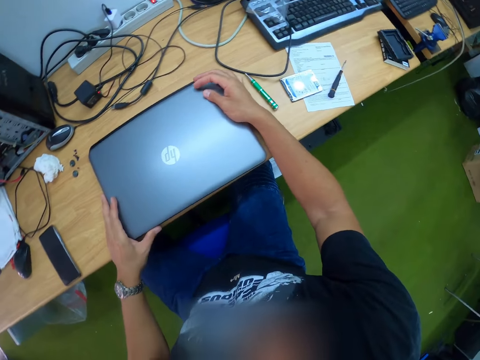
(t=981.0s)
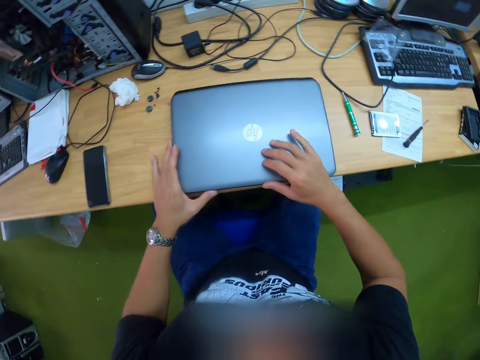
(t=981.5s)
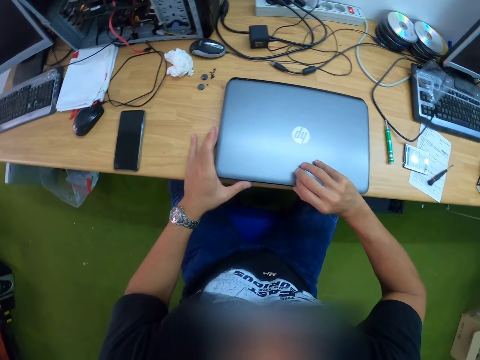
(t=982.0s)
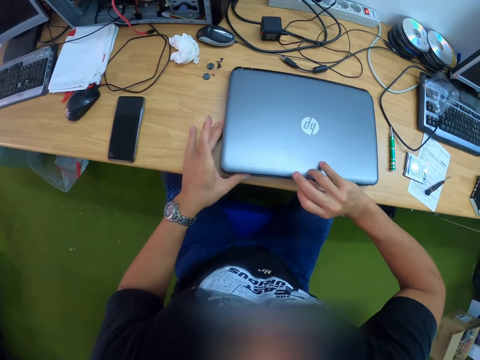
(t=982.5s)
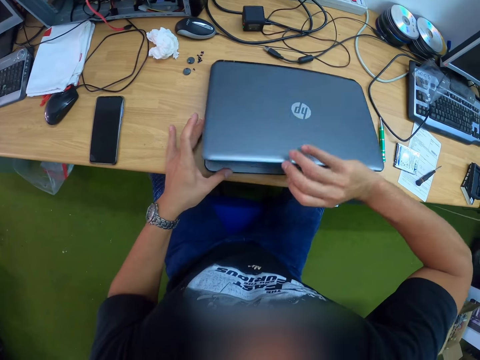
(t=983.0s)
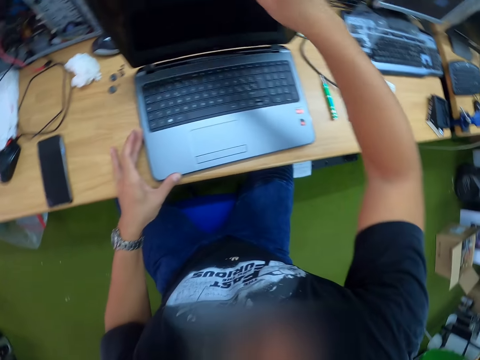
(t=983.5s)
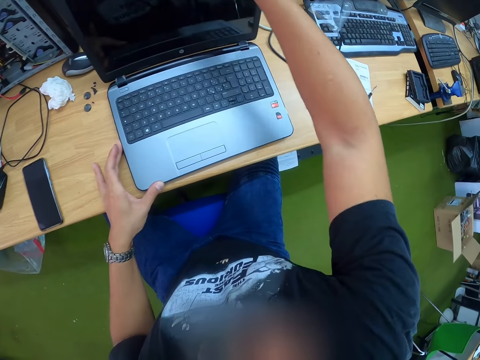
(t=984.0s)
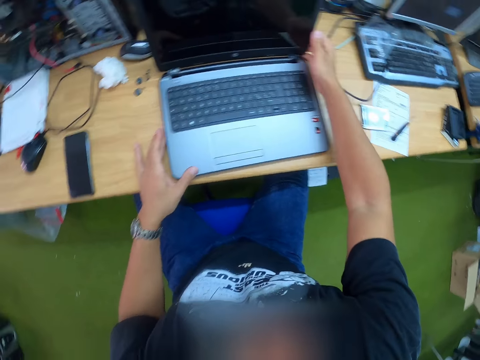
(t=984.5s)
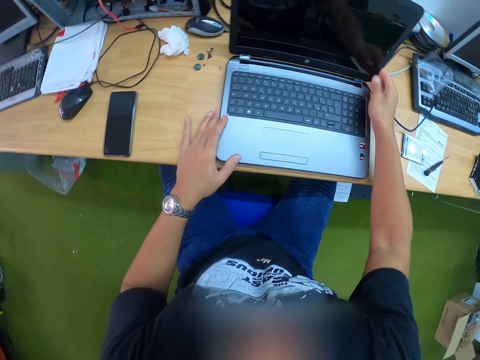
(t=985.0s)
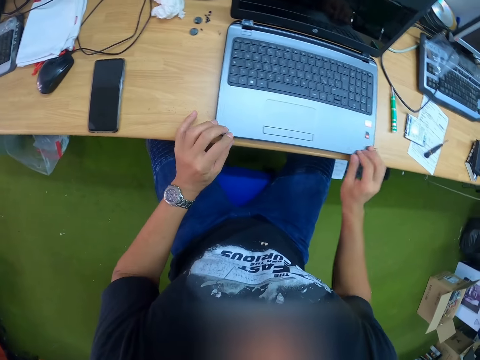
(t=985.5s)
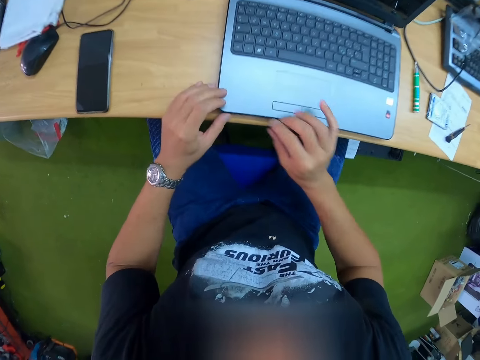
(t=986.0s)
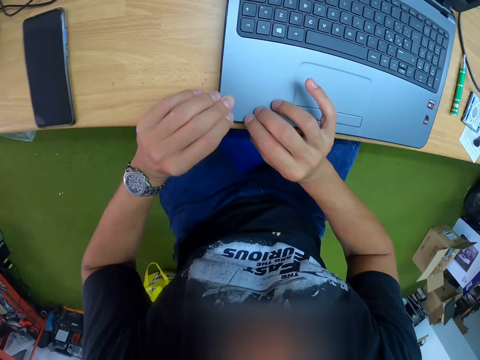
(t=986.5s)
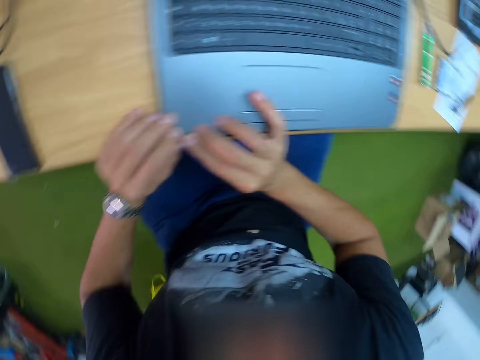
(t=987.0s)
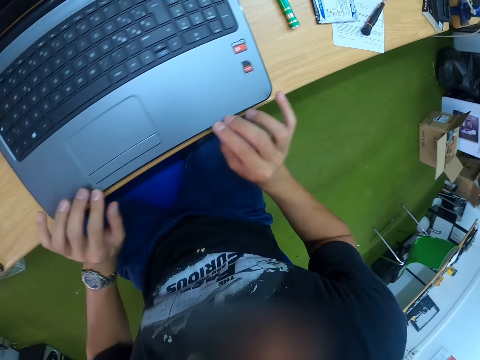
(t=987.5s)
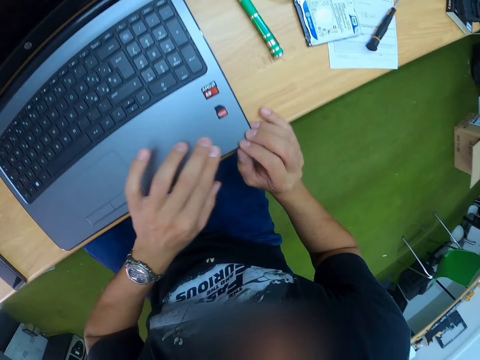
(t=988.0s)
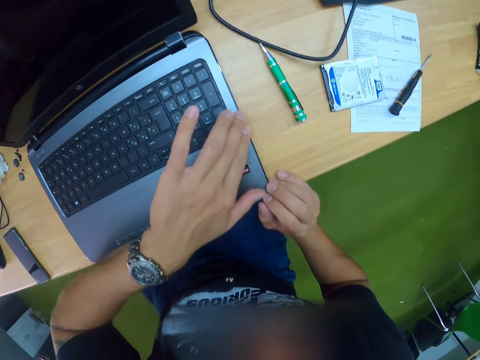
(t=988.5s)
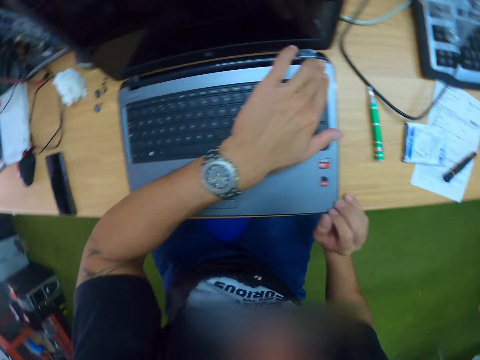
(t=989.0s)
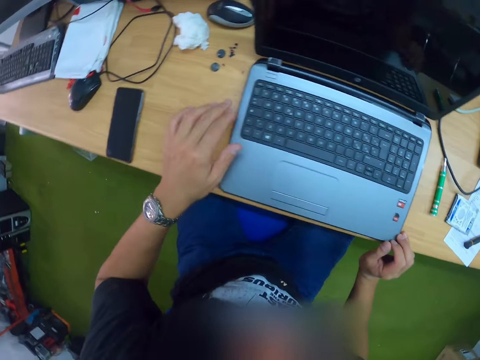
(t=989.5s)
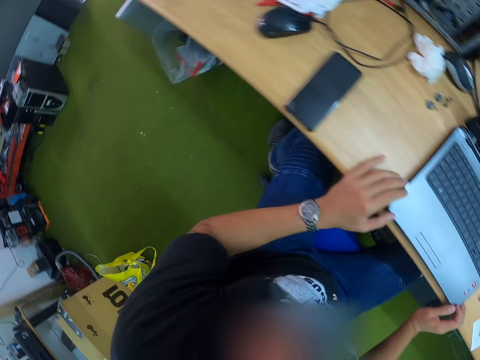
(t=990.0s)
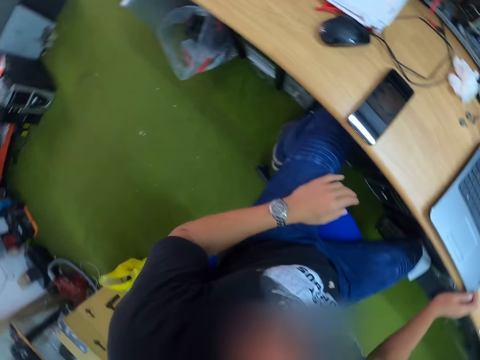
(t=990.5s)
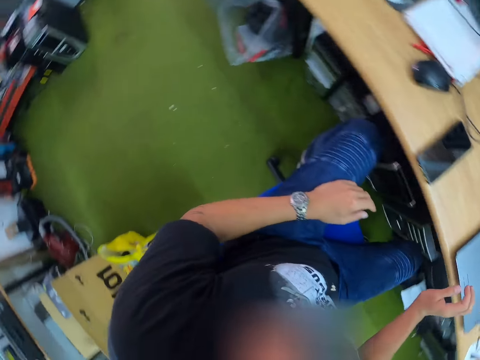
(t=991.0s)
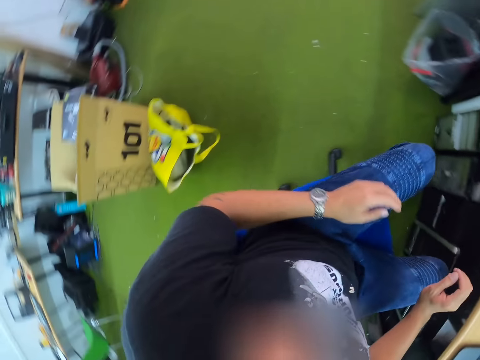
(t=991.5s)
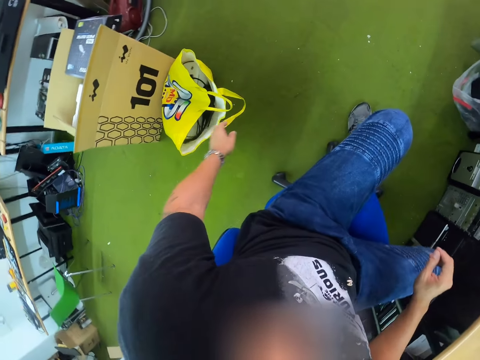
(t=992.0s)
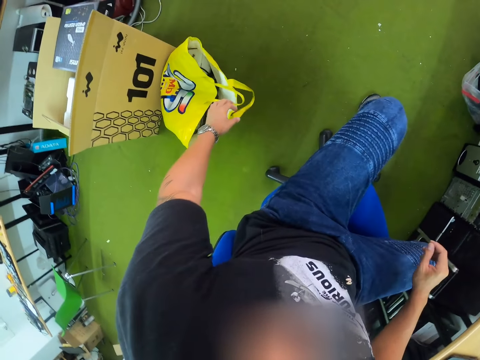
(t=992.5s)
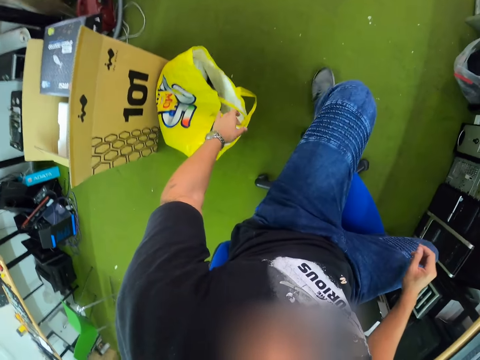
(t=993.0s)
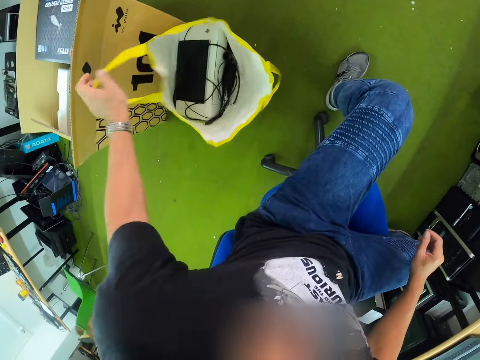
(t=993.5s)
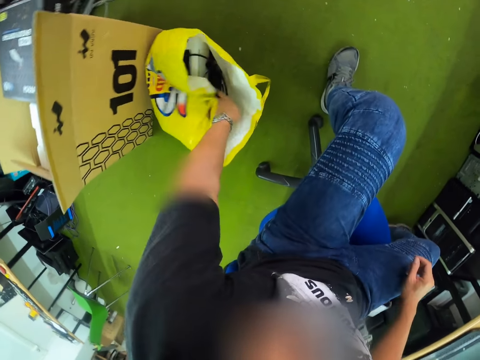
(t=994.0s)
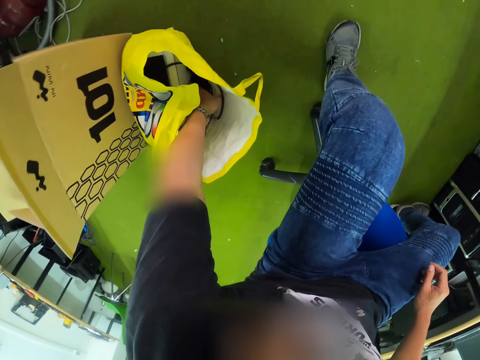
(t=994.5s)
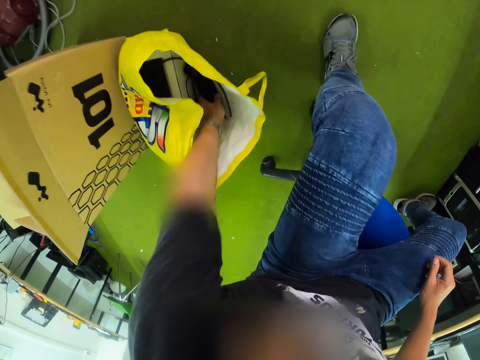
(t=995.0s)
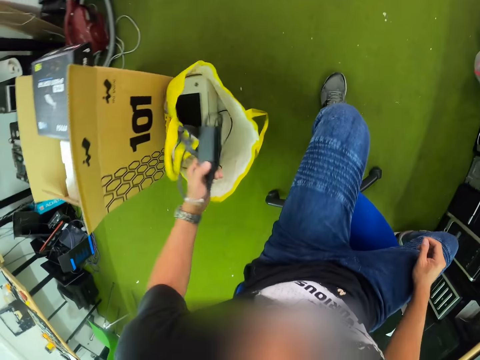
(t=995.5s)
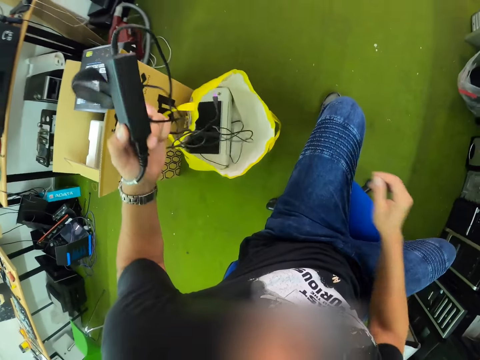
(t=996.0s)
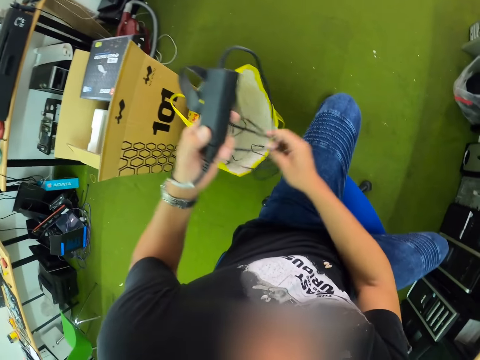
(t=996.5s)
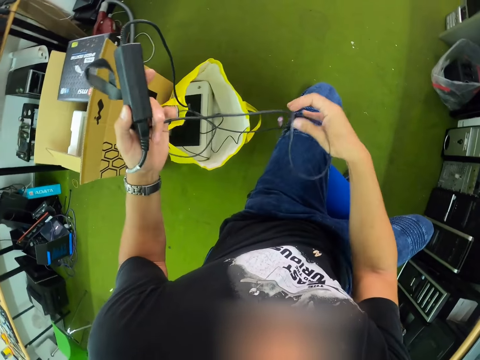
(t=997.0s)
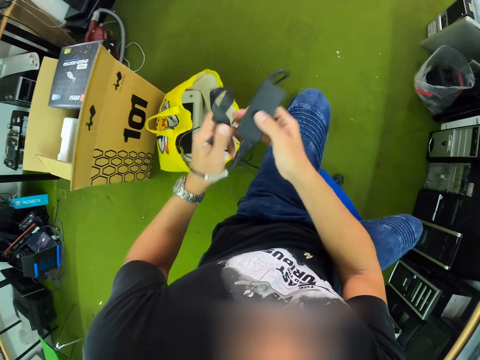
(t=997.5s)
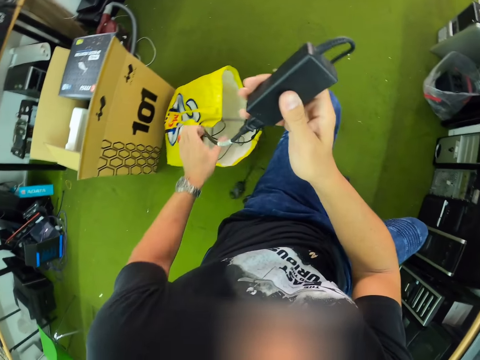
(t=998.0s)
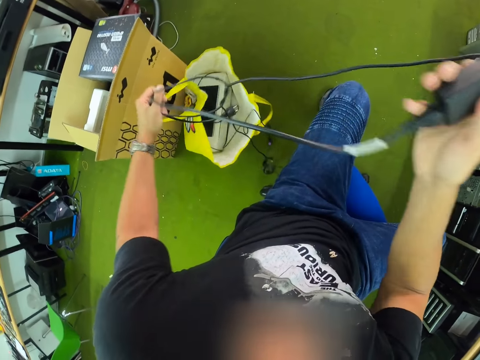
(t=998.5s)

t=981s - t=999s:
The camera wearer opens the laptop with his right hand. He smoothens the edges of the laptop with both hands. He presses the laptop. He holds a bag. He opens the yellow bag with his left hand. He grabs a laptop charger from the yellow bag with his left hand. He untangles the laptop charger with both hands.

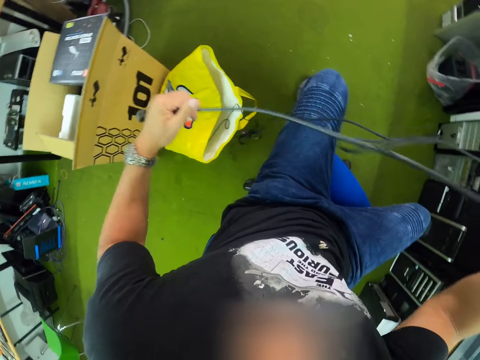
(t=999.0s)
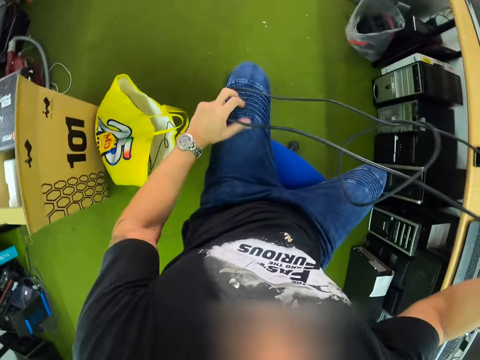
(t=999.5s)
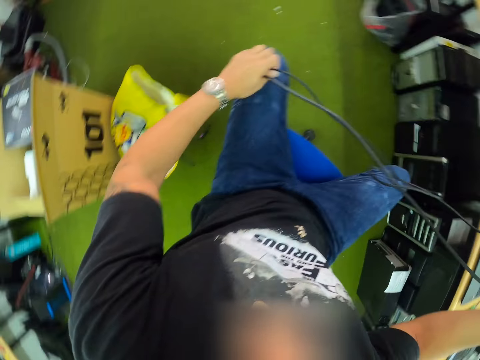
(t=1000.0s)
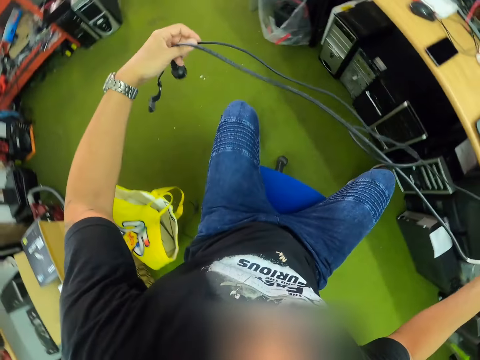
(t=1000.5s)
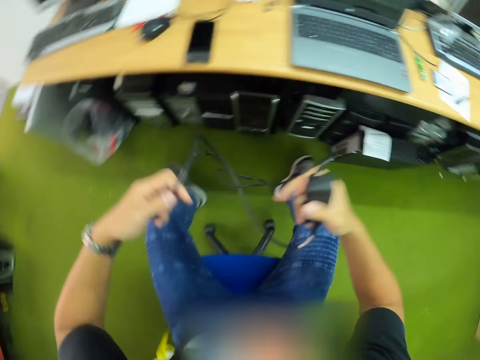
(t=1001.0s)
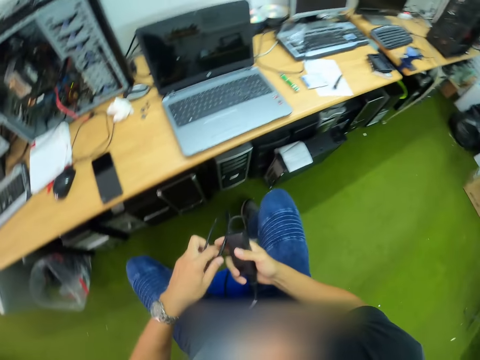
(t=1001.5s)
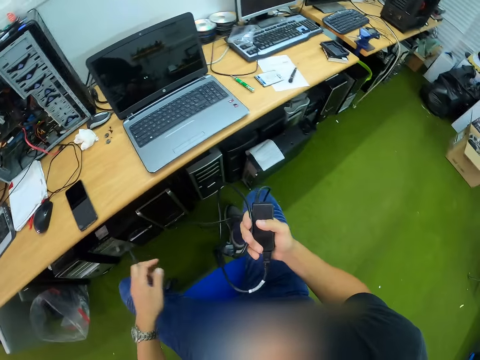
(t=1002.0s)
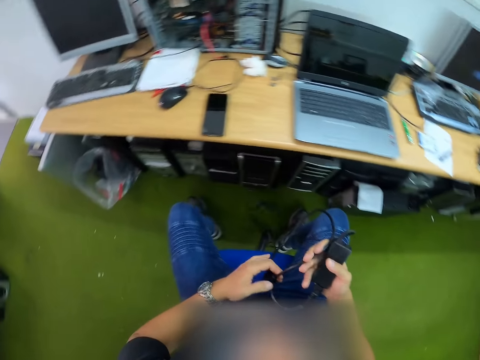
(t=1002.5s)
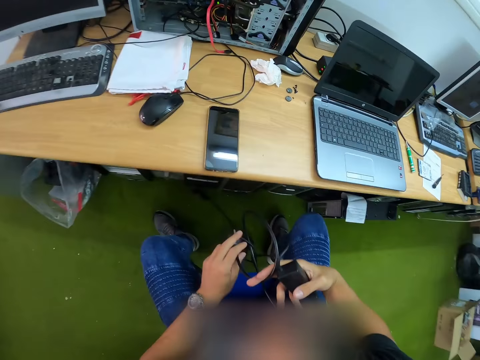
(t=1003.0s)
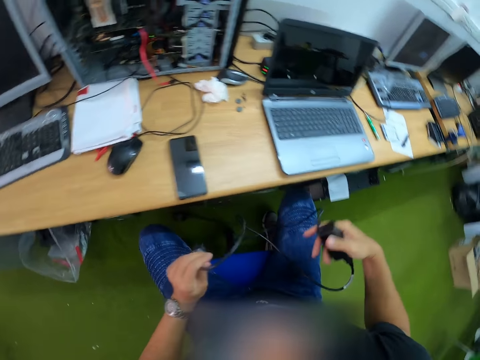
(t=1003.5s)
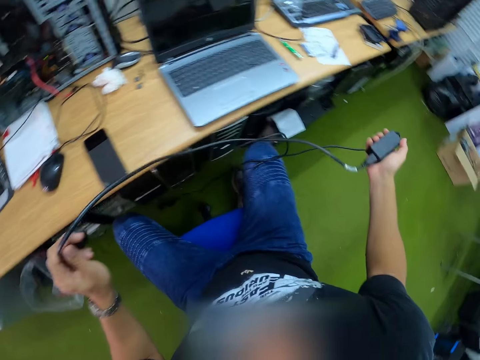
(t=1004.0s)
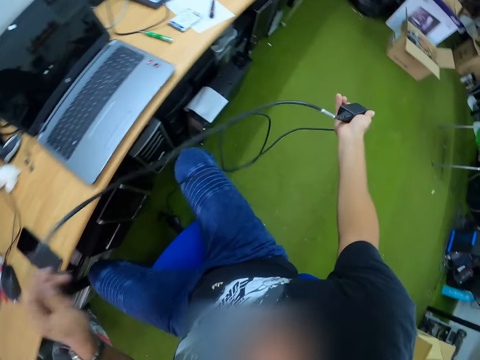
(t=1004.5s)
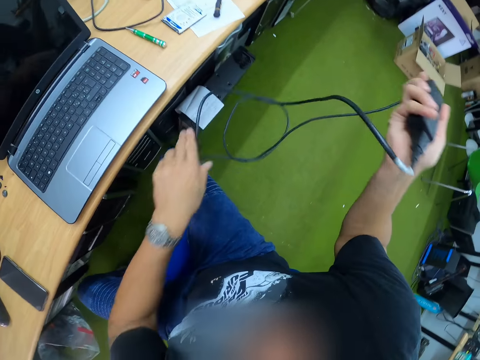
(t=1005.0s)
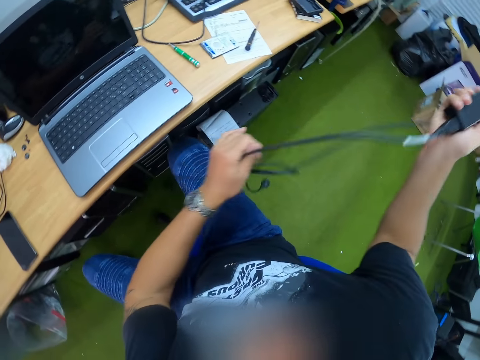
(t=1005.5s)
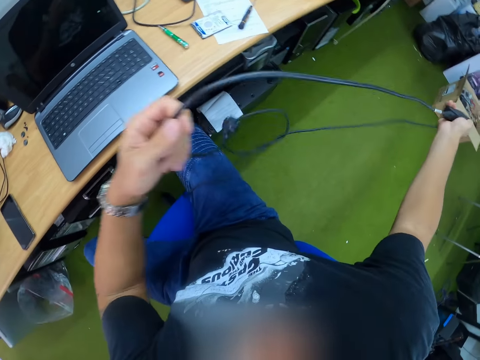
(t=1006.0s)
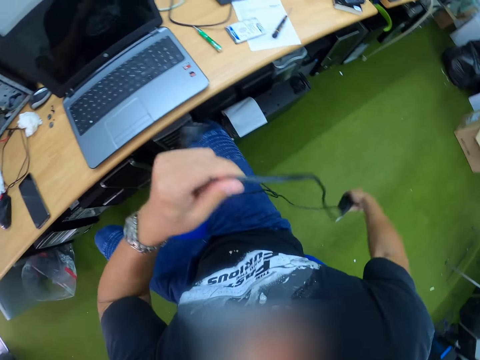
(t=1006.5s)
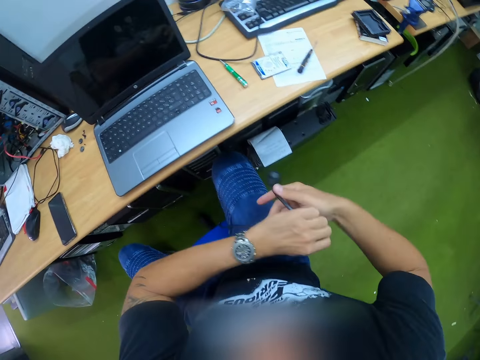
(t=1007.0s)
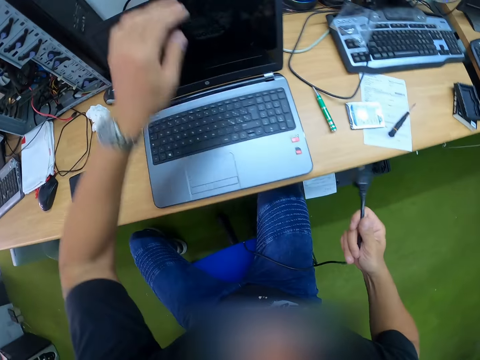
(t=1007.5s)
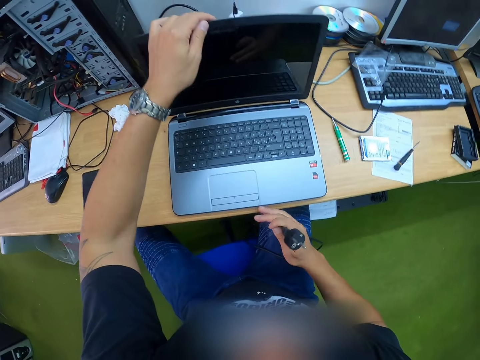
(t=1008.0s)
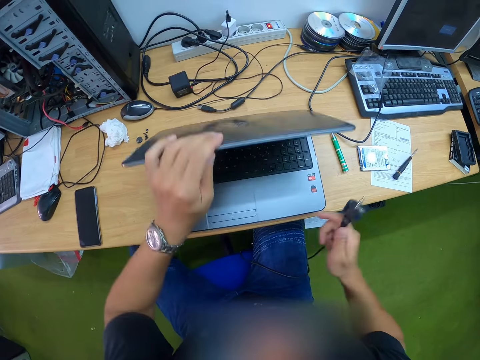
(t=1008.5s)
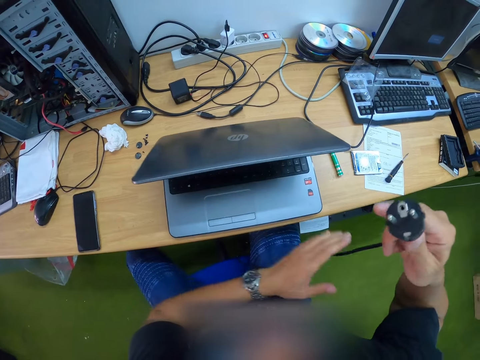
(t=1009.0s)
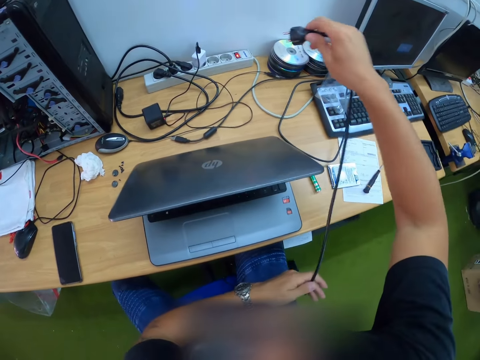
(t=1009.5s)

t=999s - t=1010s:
The camera wearer bends the laptop screen forward with his left hand. He holds the laptop. He holds the charger with the left hand.
